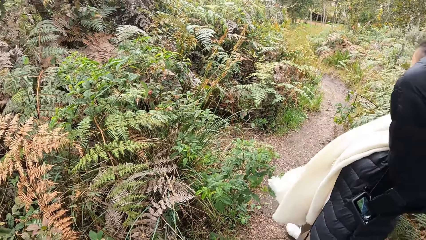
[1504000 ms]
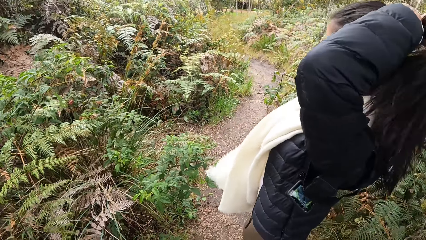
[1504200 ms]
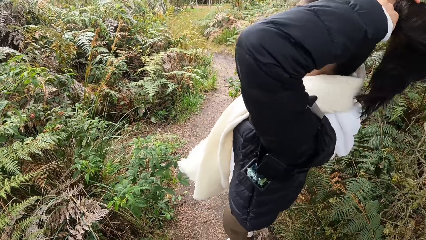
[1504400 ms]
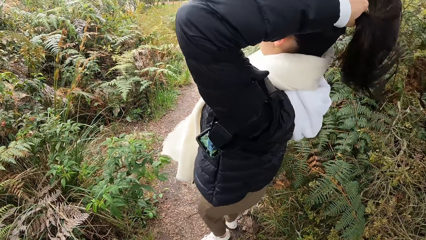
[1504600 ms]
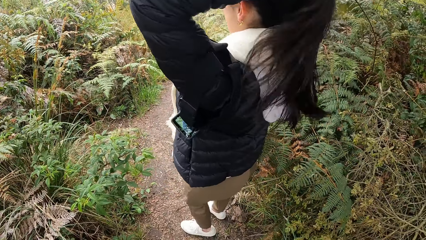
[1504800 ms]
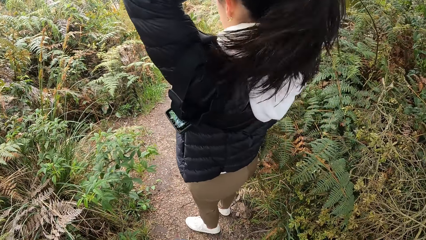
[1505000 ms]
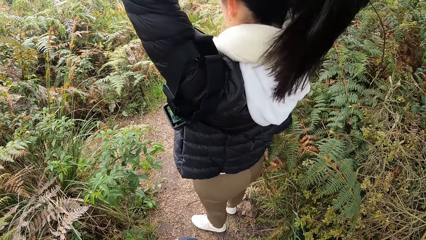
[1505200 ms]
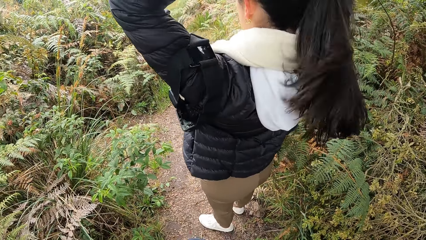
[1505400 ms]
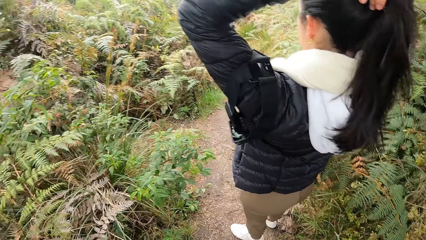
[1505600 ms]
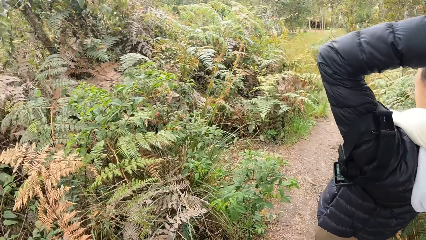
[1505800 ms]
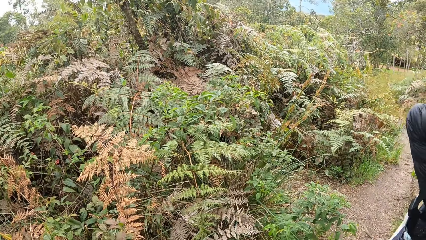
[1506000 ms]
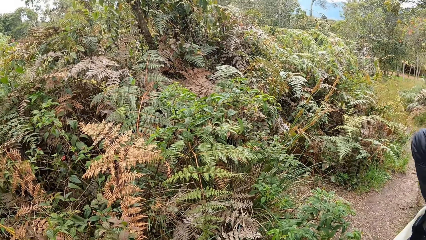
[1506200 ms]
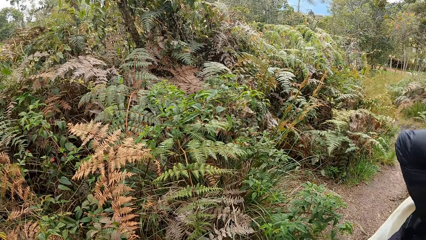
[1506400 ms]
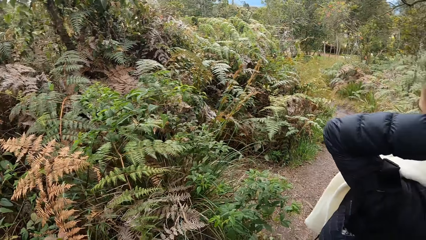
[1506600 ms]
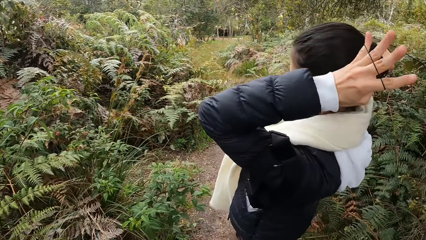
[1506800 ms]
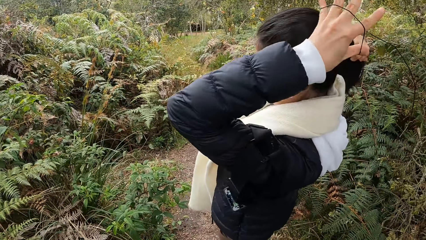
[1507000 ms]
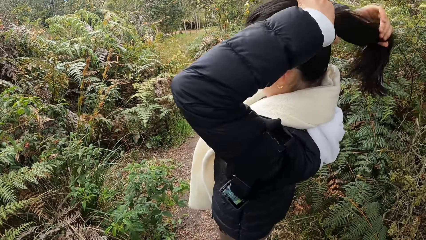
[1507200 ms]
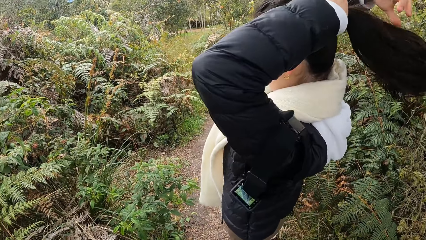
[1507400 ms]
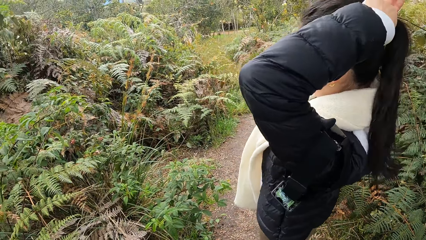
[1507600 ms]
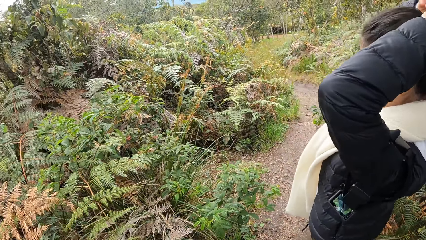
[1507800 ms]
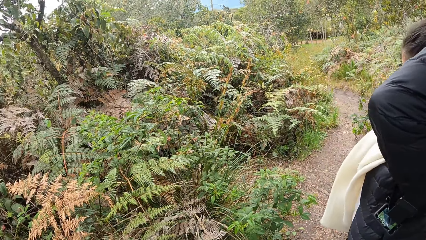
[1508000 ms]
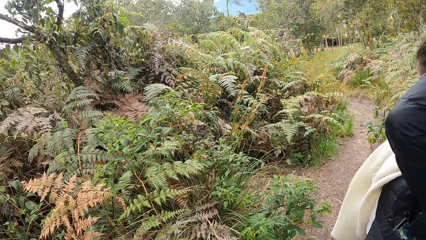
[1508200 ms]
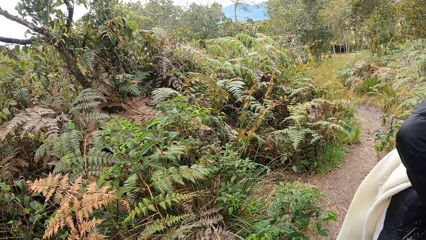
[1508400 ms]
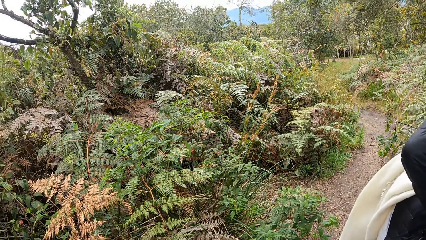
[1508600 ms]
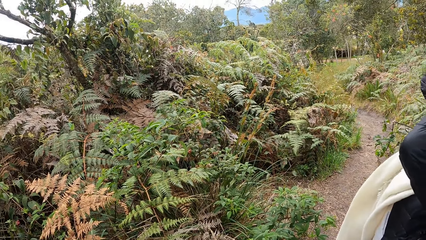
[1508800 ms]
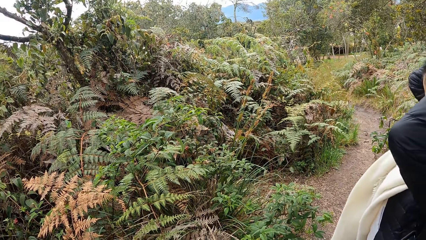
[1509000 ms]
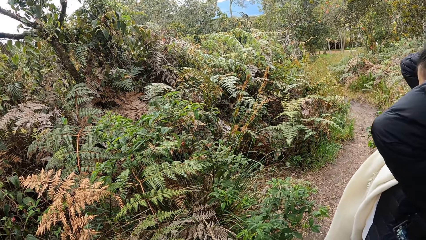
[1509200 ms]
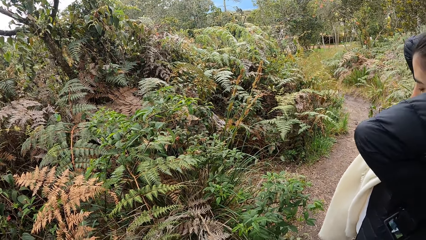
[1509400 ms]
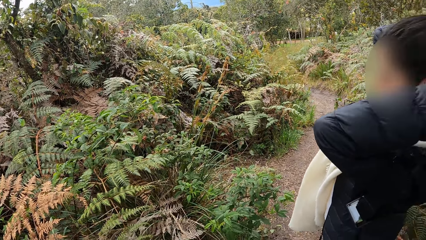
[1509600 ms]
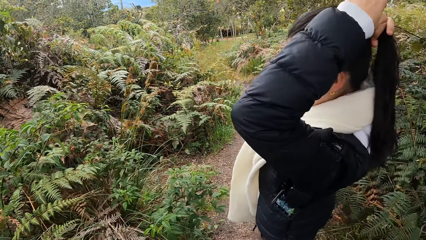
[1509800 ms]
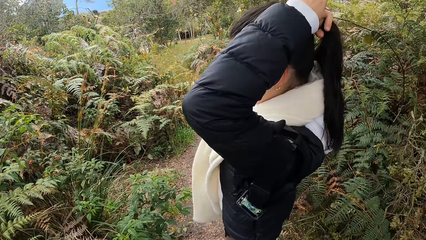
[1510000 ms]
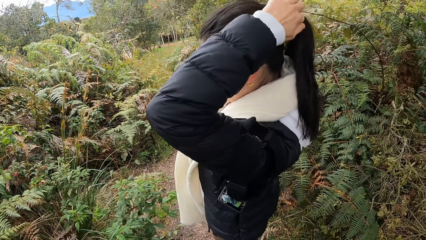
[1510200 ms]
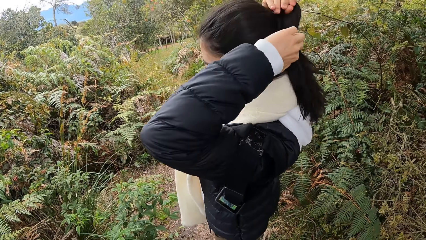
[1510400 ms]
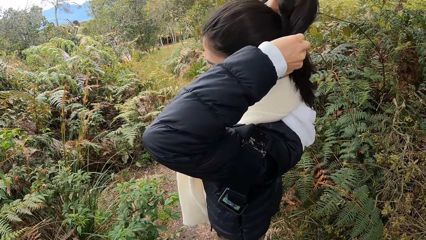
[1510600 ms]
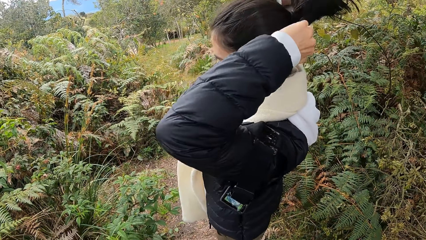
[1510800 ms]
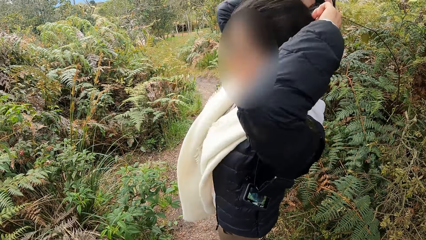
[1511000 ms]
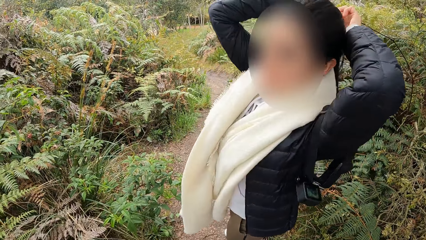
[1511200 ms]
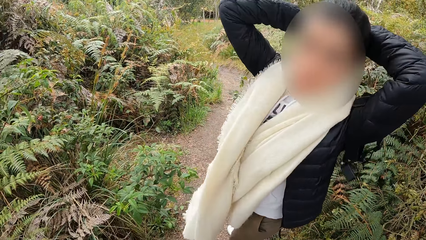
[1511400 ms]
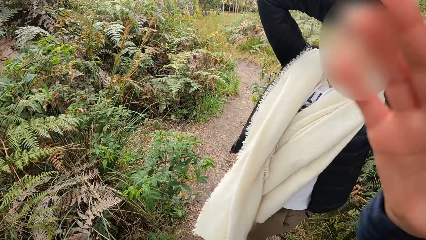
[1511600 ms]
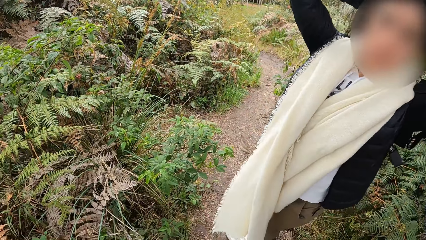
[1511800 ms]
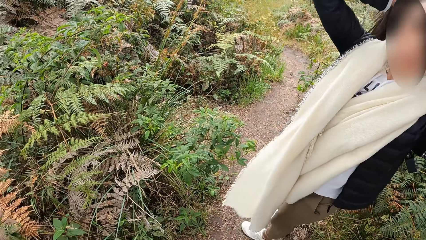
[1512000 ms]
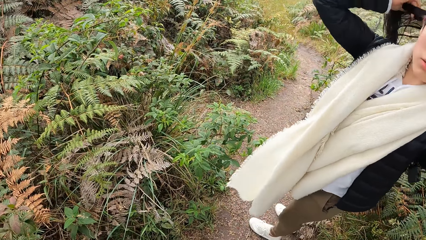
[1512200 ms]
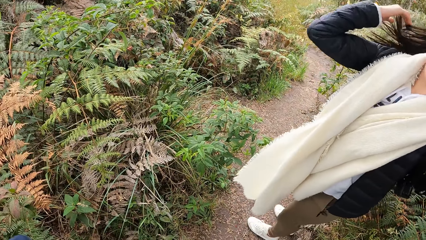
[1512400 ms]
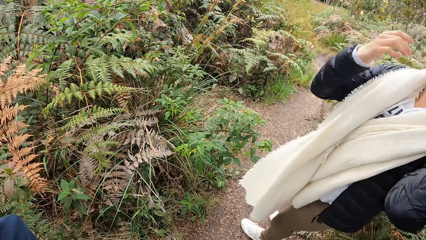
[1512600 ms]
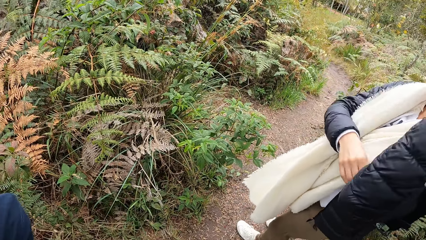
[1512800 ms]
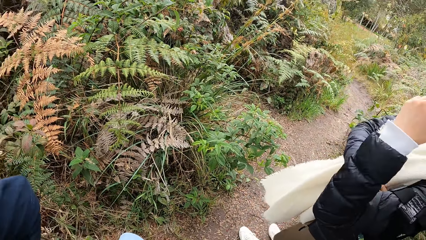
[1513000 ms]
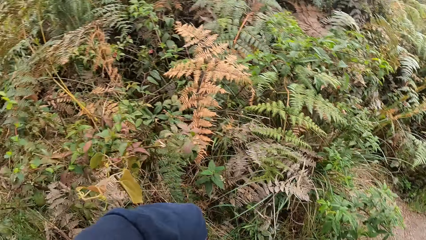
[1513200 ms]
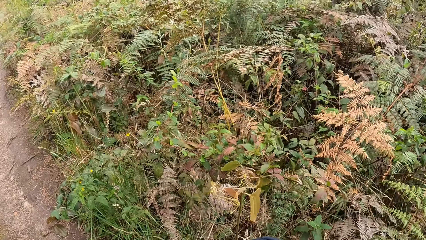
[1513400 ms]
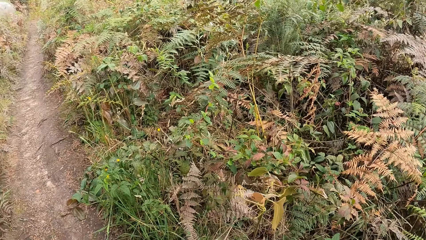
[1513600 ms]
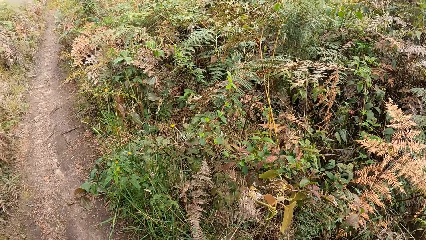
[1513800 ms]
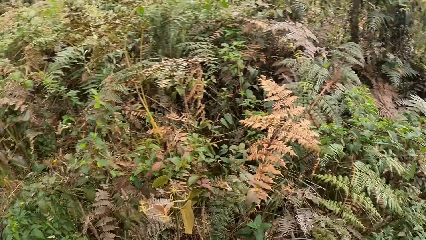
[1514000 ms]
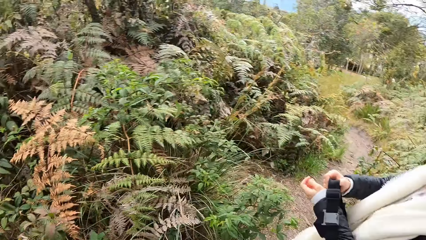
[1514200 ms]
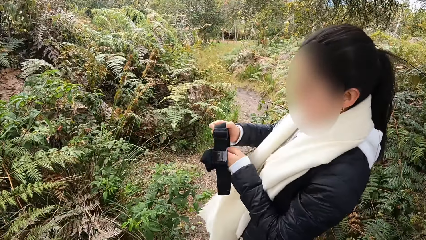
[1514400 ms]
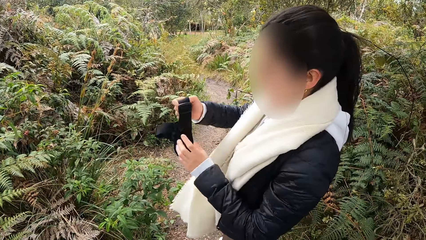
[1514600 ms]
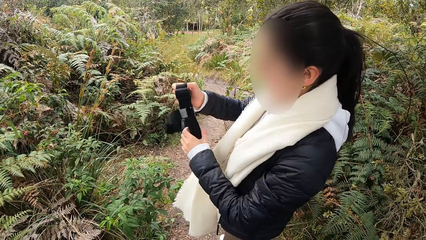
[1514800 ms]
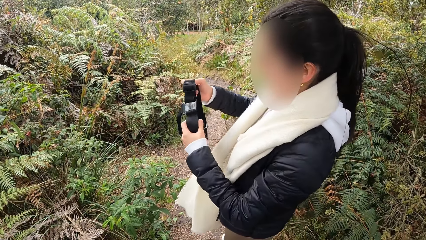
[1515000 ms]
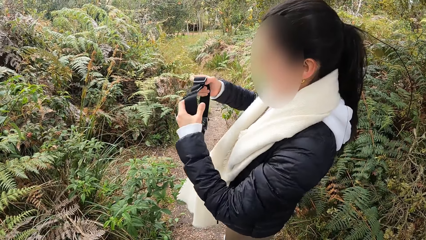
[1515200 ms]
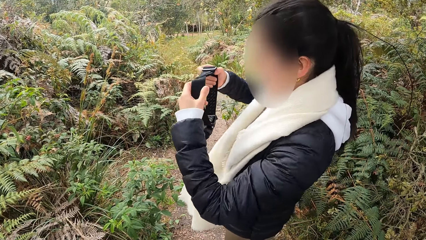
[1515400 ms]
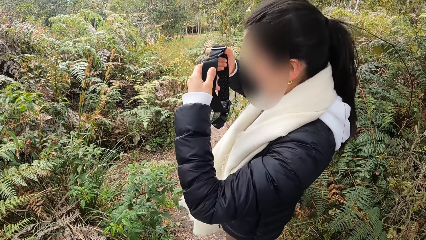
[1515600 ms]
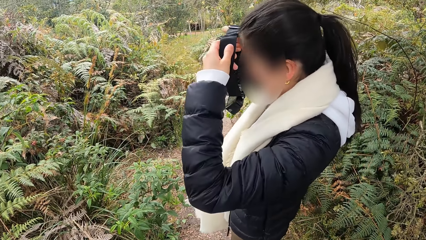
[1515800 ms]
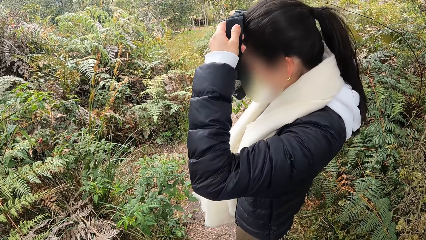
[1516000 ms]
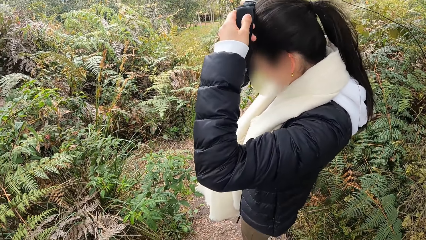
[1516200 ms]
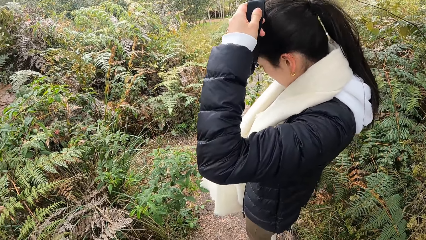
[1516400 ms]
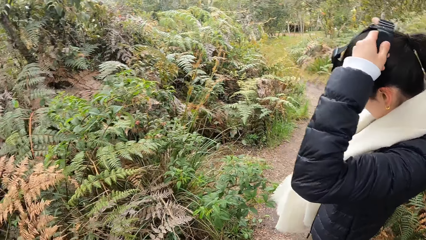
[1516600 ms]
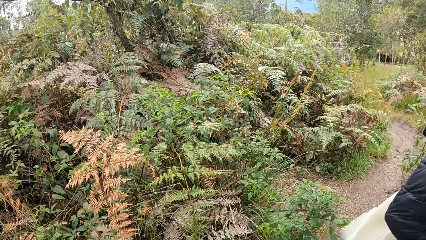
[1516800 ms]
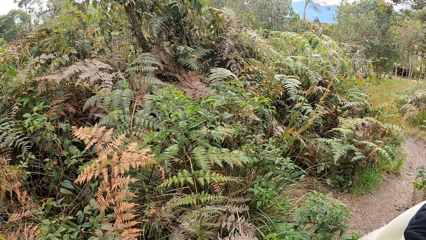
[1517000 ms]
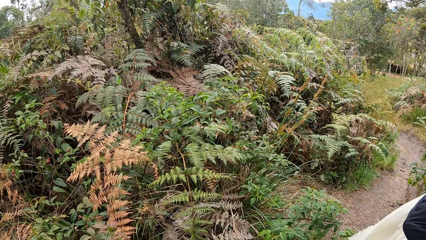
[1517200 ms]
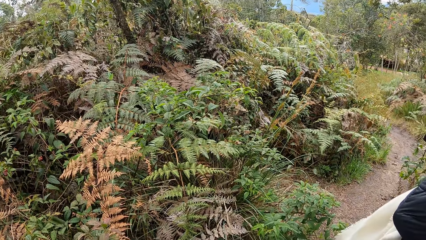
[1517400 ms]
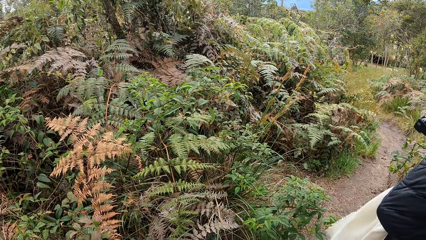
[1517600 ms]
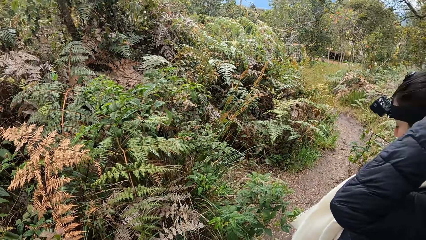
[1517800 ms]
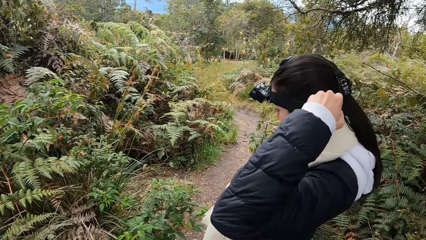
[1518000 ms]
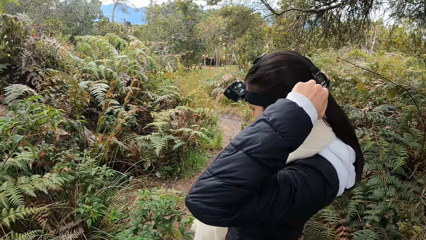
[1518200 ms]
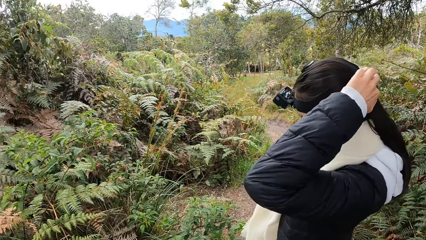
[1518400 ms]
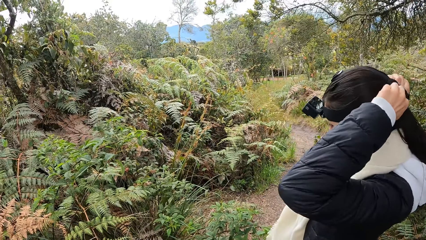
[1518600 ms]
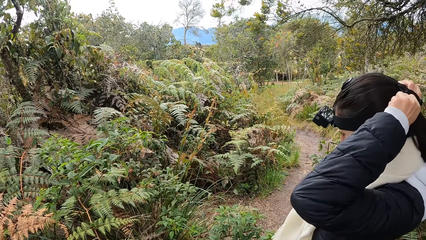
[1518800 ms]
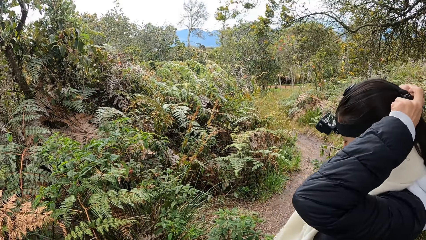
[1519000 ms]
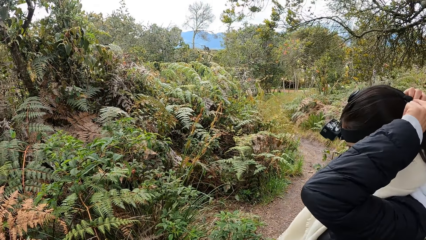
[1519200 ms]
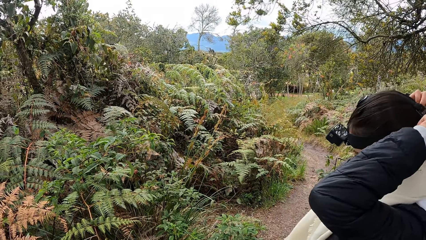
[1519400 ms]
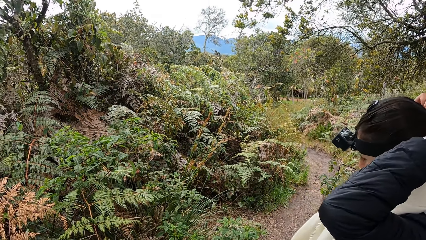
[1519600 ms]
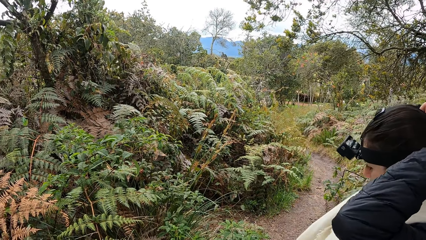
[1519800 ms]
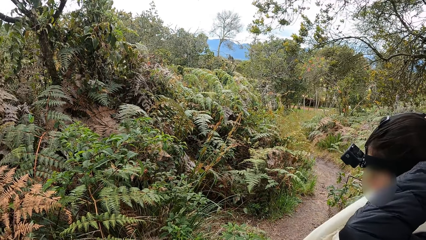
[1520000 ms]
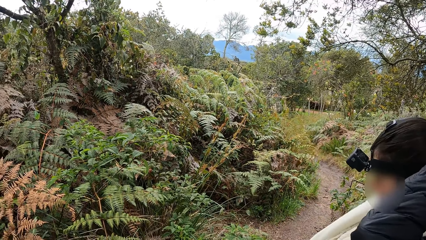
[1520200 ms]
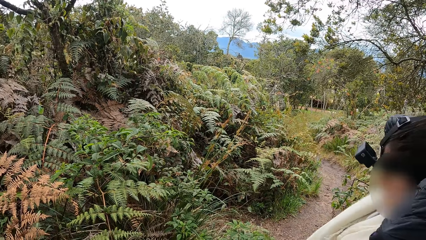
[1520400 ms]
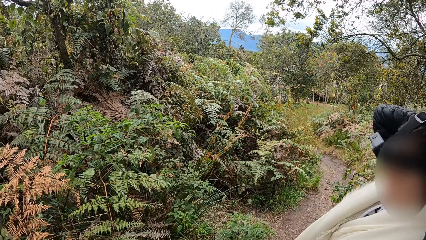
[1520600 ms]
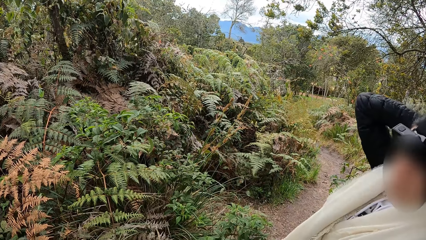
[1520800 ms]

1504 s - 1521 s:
The woman moves her hair. The camera wearer ties her hair with the hair tie in her left hand. The woman puts the hair band on the hair. The camera wearer interacts with the woman. She moves a hand and looks at the forest. She holds the camera with her hands. The woman holds the camera with hands. The camera wearer wears the camera on her head with her hands. The woman wears the camera.
